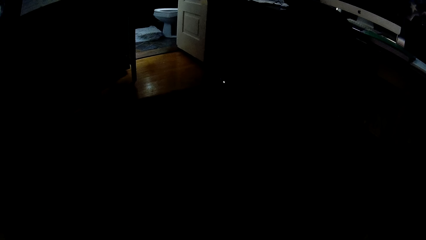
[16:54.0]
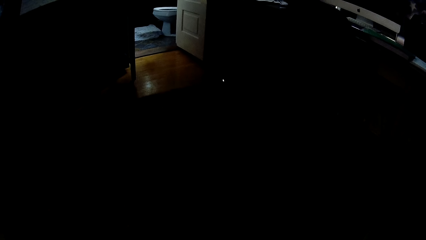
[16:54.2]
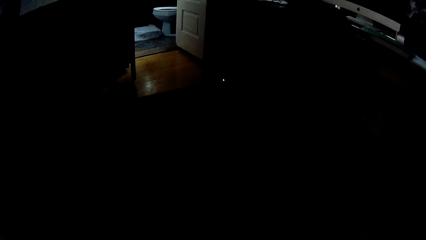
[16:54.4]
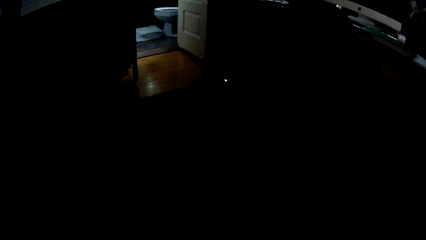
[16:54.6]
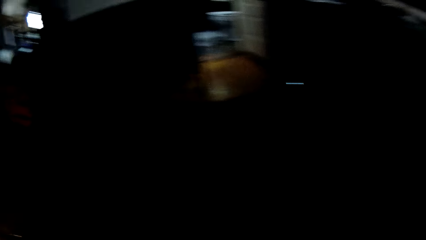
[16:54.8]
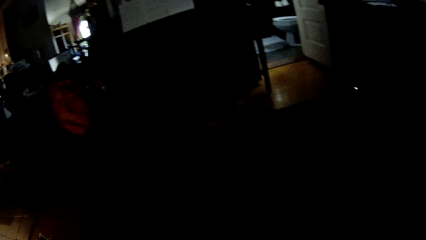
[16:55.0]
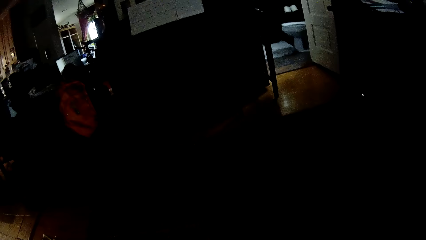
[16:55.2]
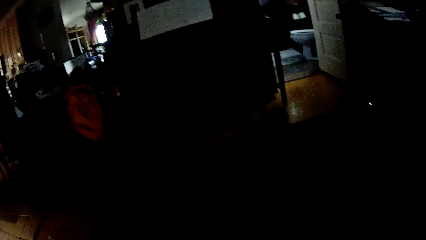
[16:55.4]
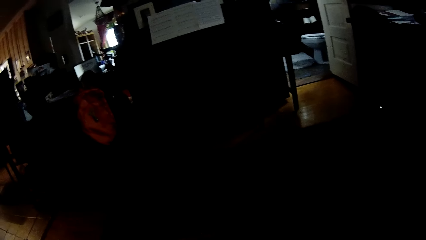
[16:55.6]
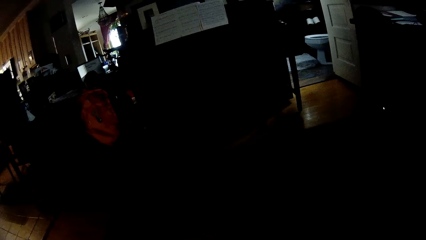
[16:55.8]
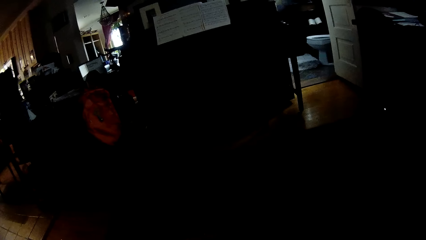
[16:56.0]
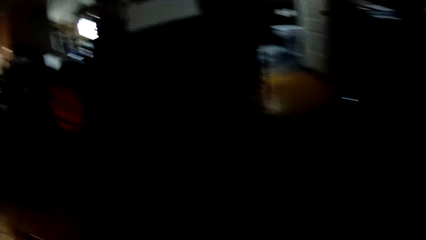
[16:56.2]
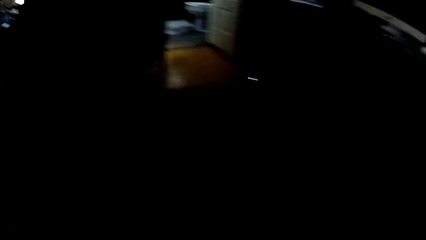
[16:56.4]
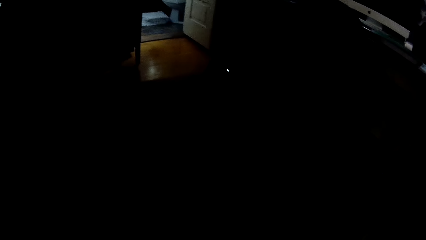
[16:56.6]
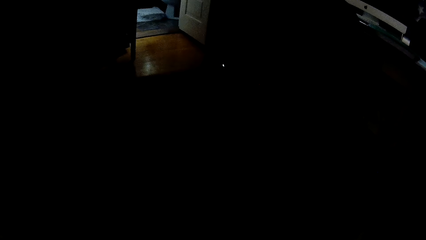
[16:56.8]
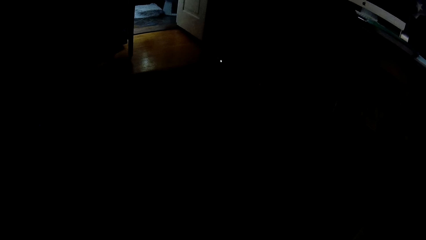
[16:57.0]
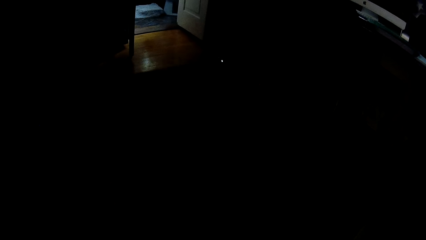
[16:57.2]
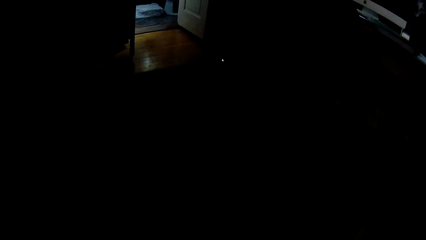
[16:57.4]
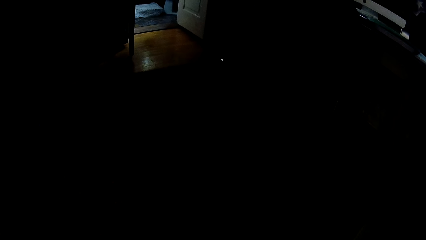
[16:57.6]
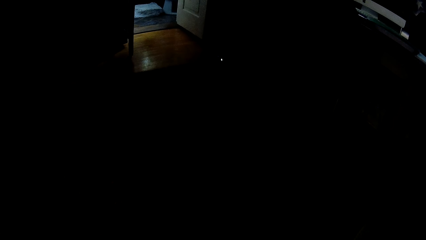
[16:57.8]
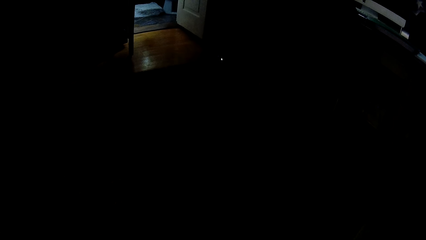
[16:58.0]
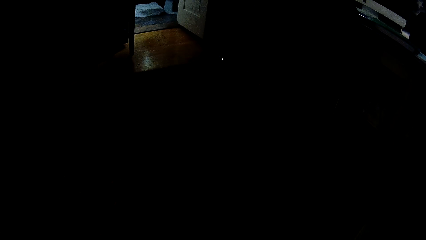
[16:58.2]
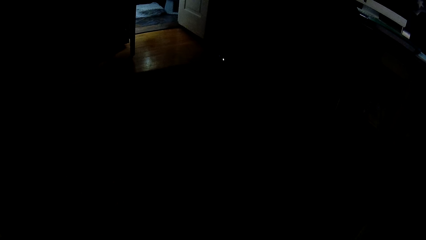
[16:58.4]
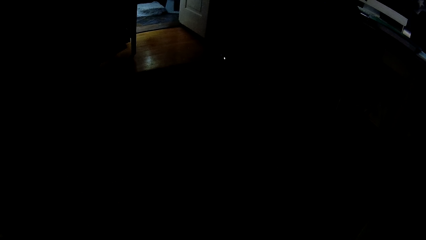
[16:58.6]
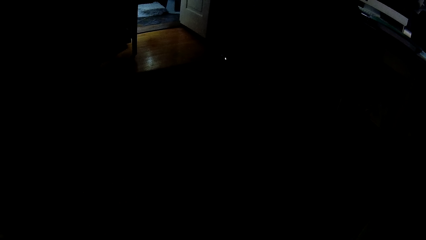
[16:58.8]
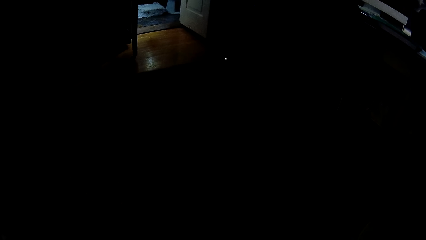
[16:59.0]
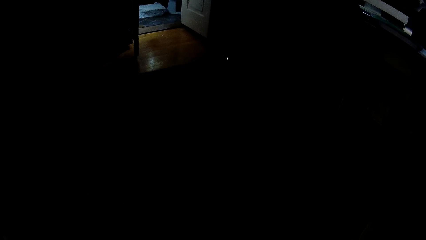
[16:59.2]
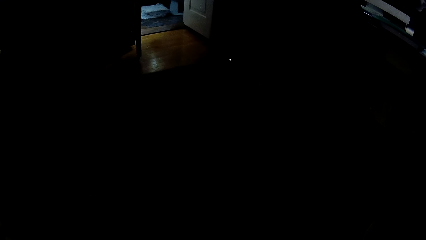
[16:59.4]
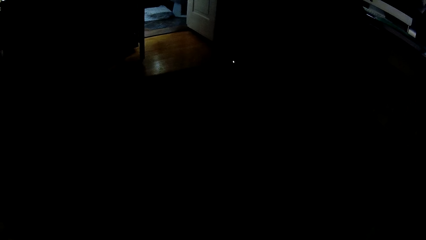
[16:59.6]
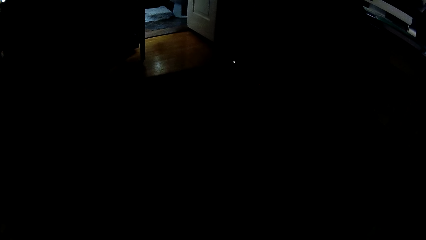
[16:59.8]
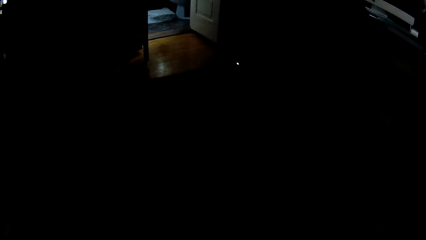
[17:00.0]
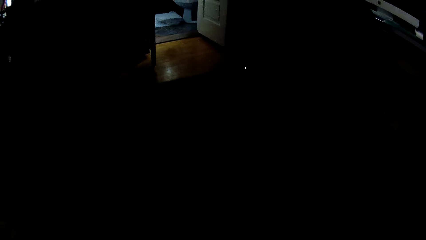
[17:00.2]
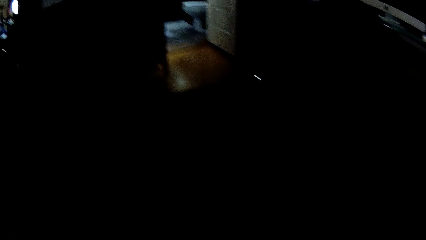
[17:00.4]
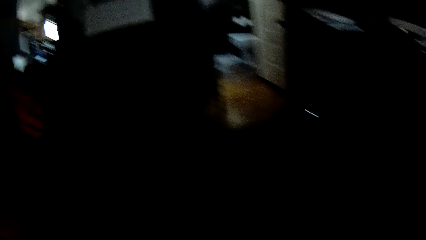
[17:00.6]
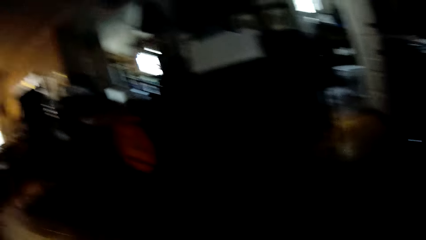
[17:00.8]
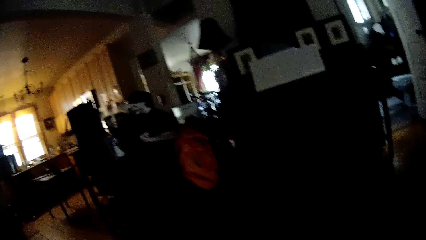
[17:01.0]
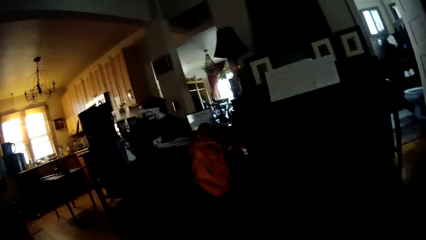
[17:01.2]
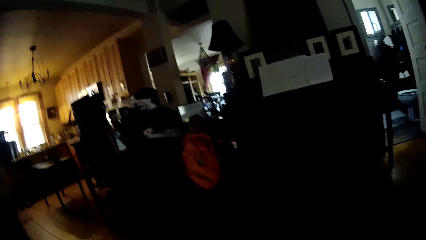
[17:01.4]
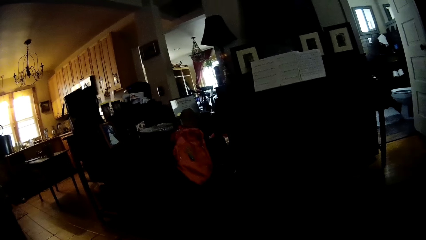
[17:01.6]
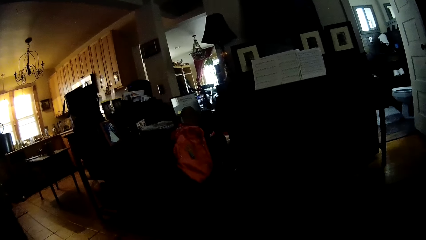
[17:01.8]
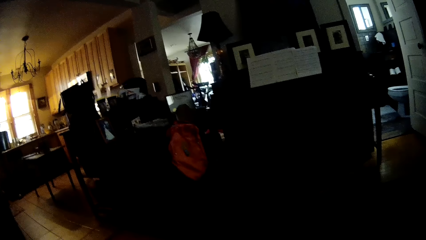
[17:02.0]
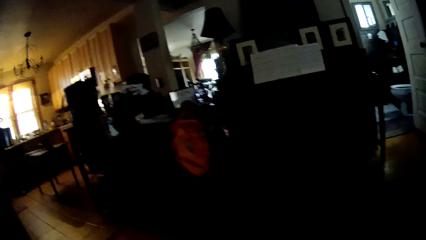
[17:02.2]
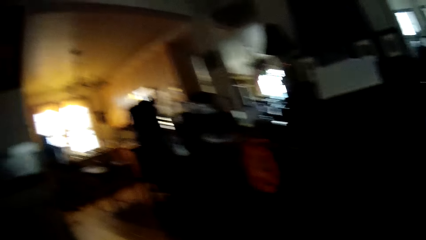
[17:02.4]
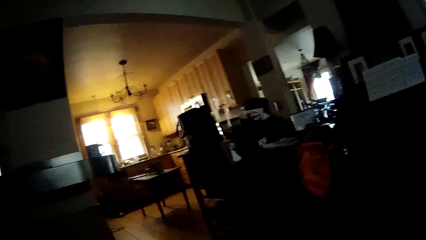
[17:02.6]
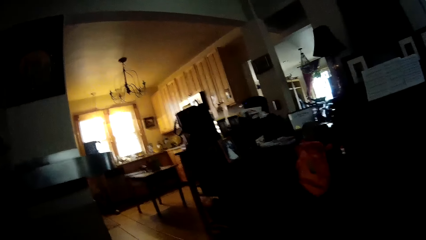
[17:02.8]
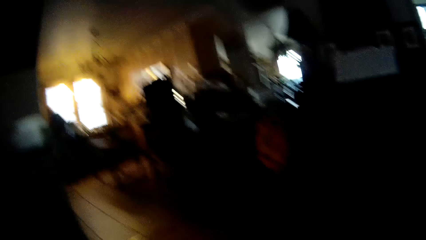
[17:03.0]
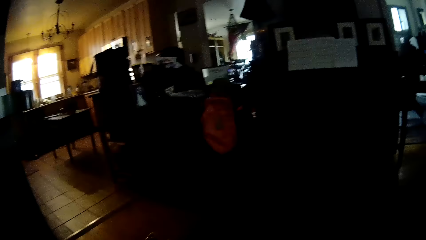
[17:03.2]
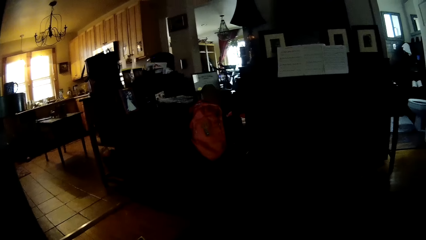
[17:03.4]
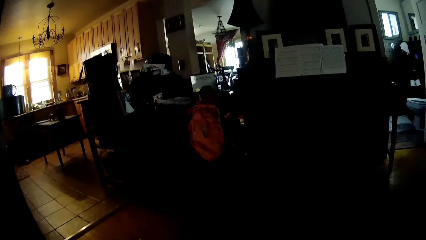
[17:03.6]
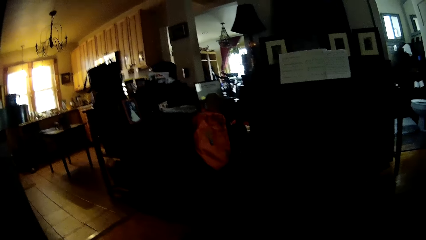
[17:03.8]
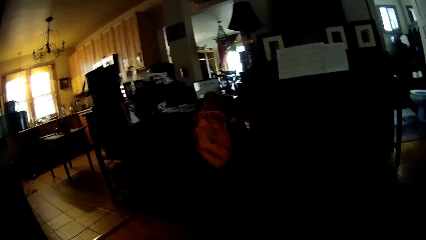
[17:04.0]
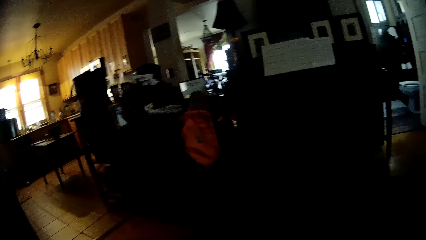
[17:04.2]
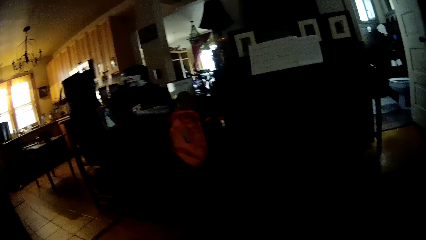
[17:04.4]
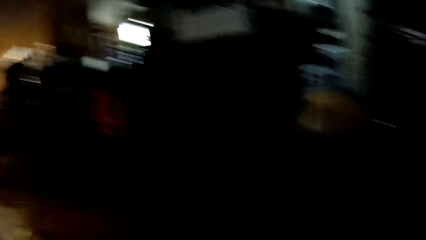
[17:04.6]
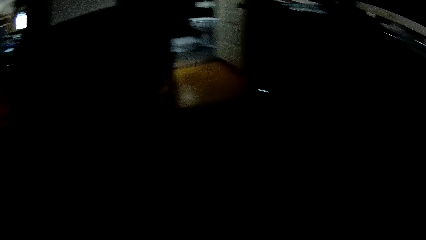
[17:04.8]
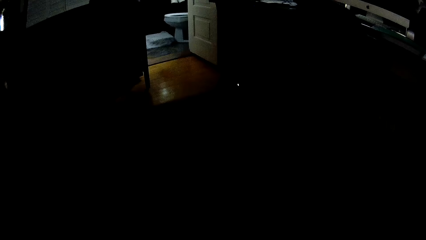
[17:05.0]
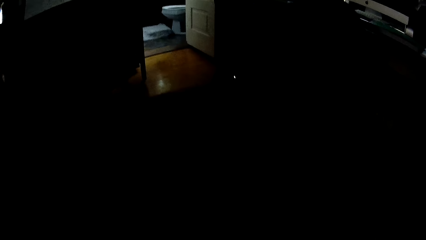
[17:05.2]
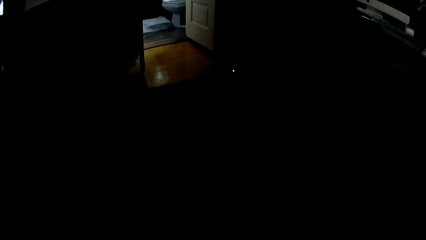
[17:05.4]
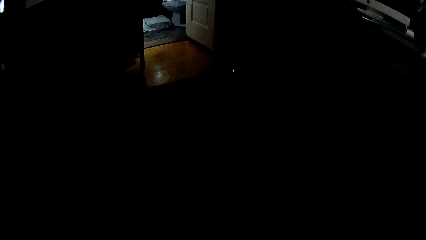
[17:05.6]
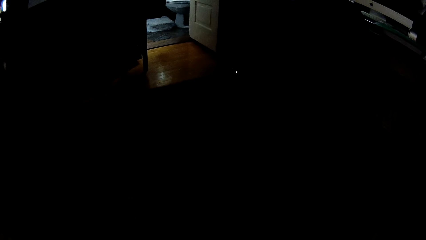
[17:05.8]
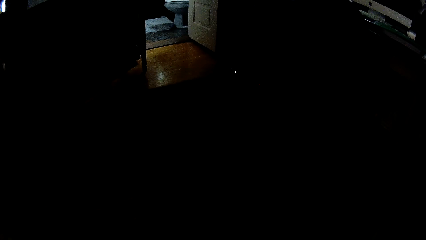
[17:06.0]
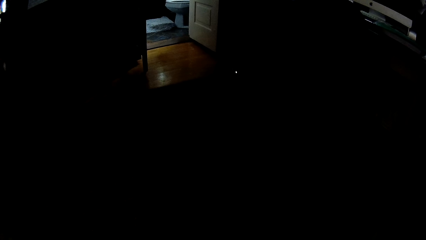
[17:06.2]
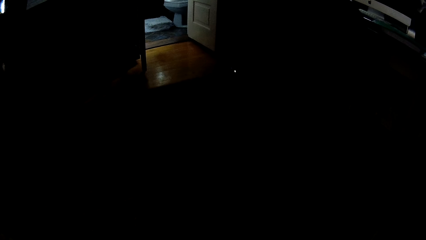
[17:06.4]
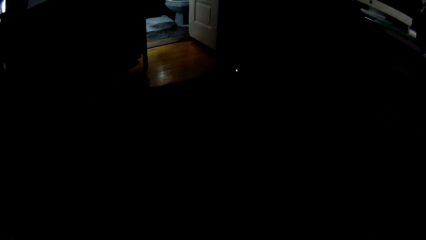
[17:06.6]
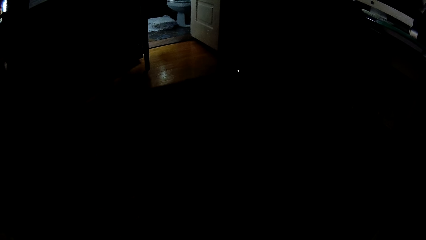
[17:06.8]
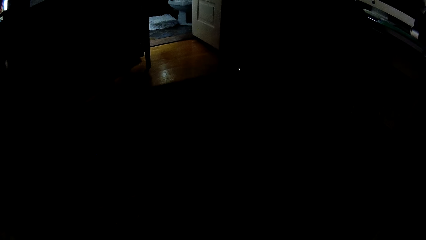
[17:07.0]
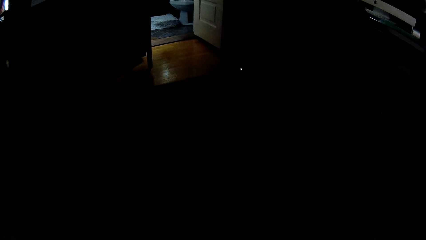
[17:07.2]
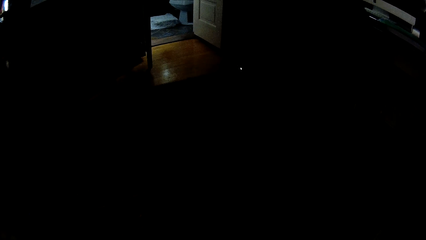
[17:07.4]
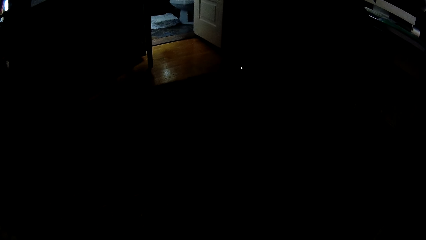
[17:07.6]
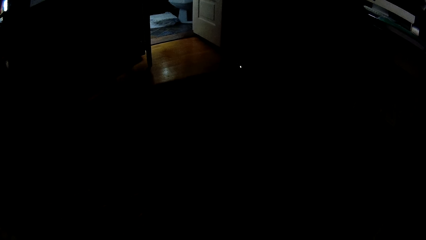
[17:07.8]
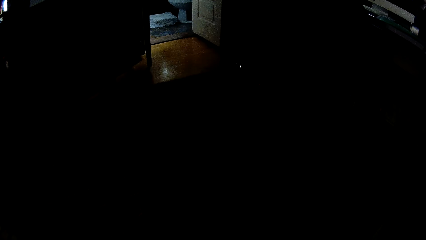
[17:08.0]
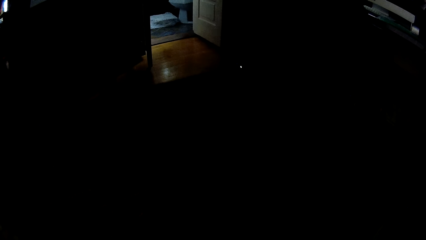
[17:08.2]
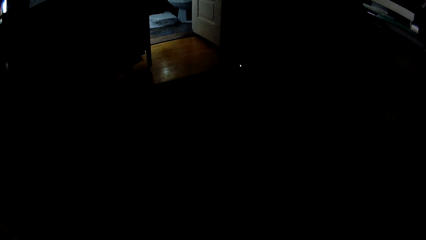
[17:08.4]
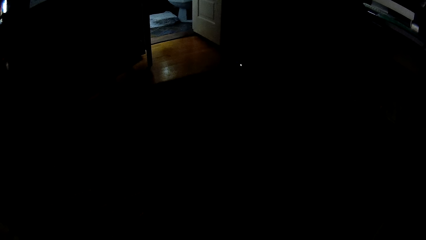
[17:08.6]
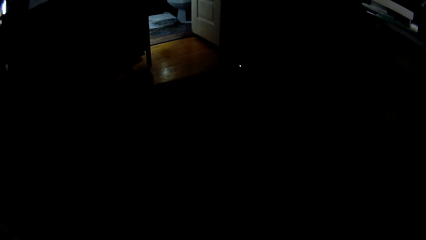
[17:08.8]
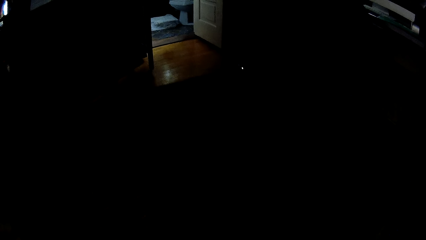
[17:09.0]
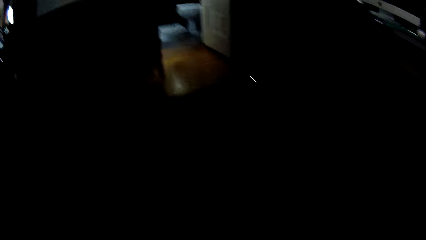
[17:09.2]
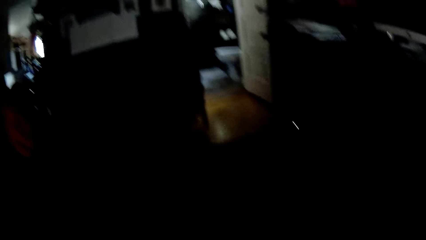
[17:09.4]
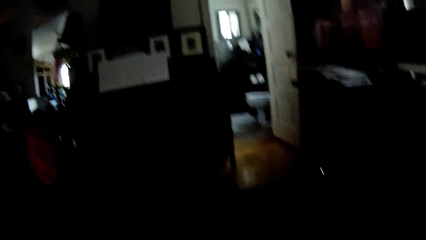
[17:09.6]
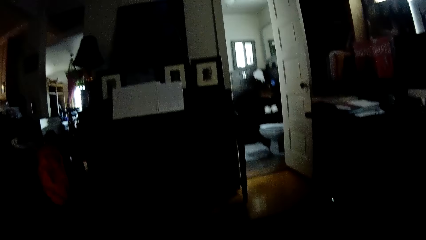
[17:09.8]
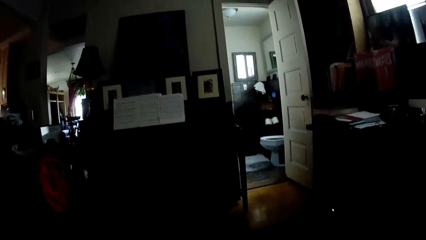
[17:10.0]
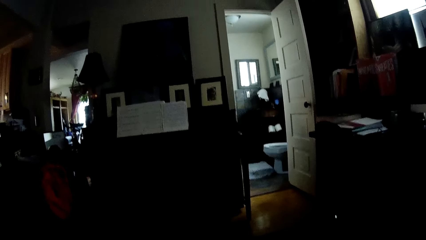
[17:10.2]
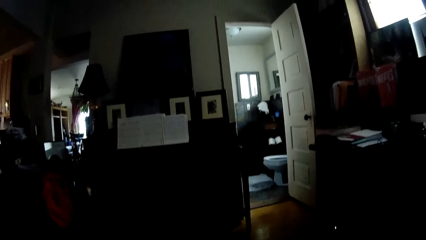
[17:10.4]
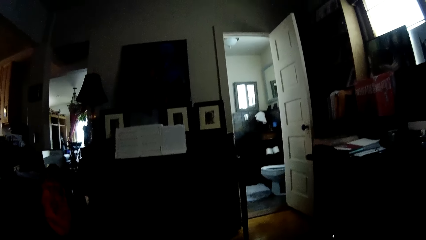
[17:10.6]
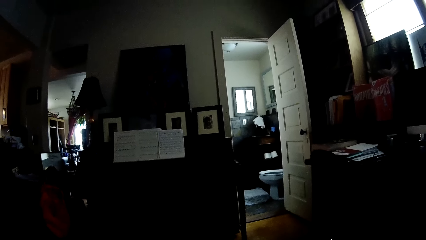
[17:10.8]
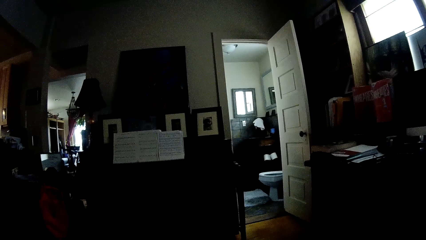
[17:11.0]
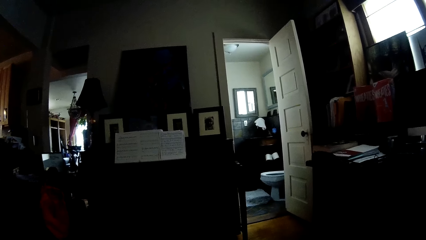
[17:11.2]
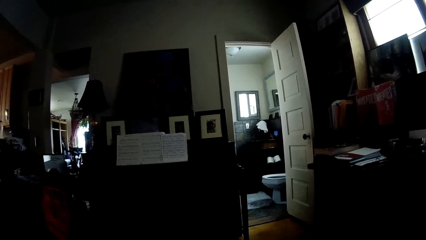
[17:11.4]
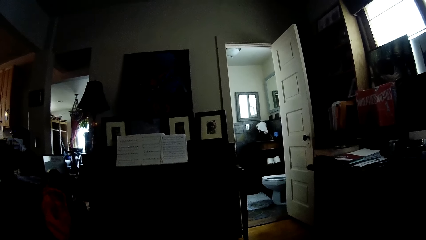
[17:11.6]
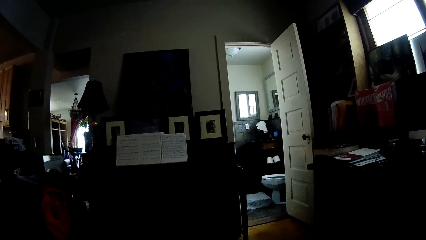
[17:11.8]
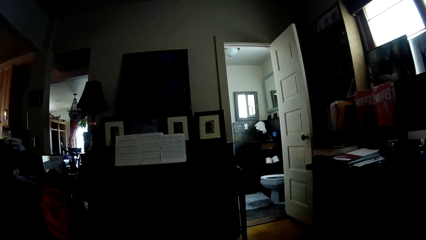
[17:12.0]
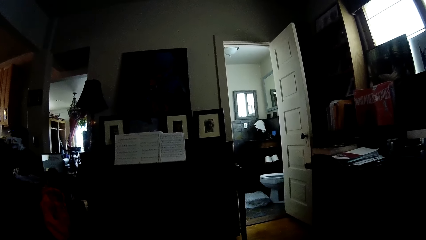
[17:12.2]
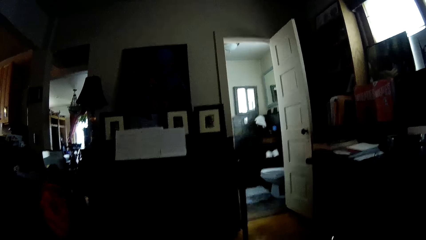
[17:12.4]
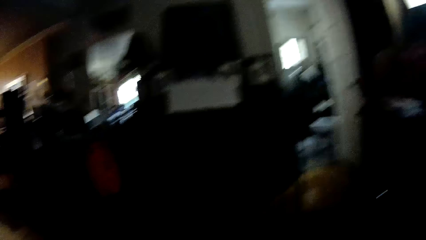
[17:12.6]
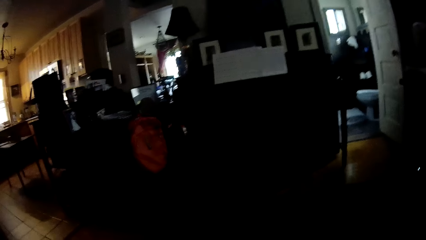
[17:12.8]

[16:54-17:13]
The camera wearer looks around the house. They stare at the person. They look around the house. They stare inside the house. They look around the house. They stare at the person. They look around the house. They stare inside the house. They look around the house. They stare at the person.
